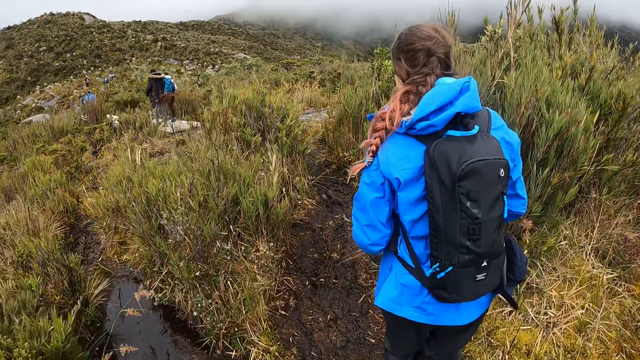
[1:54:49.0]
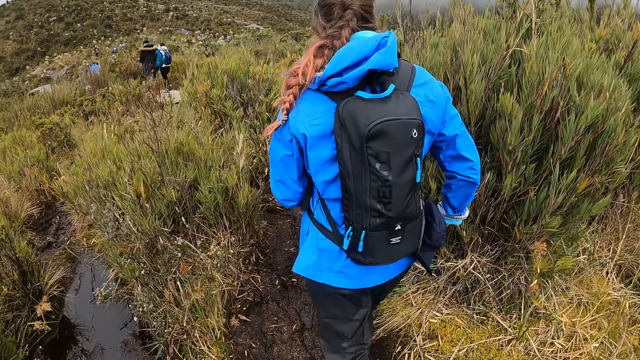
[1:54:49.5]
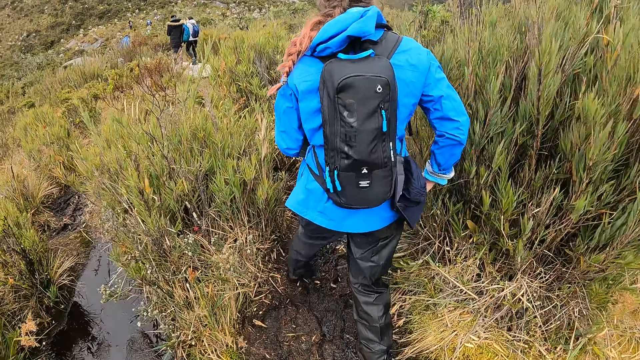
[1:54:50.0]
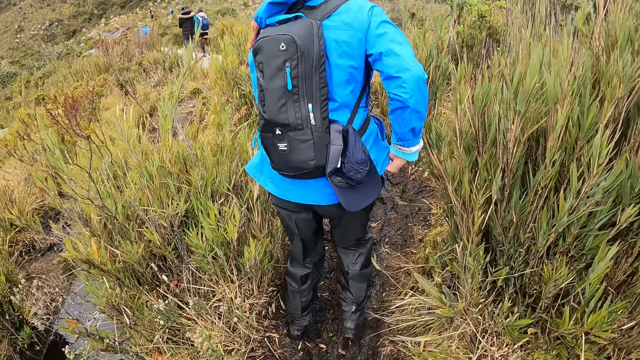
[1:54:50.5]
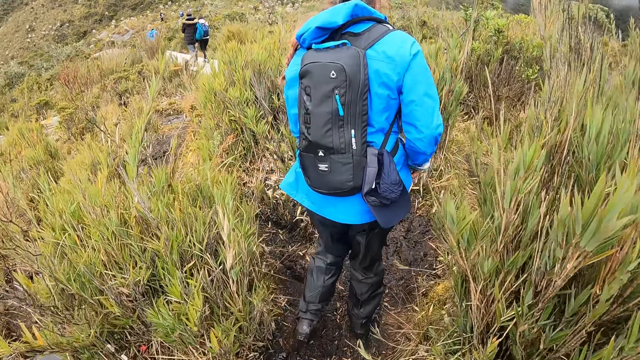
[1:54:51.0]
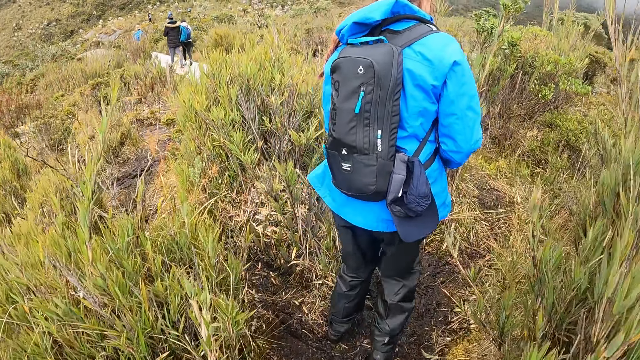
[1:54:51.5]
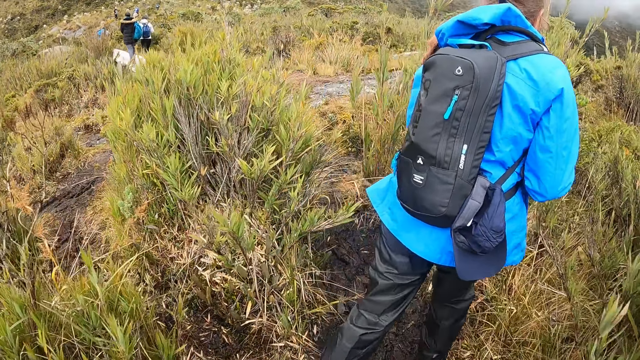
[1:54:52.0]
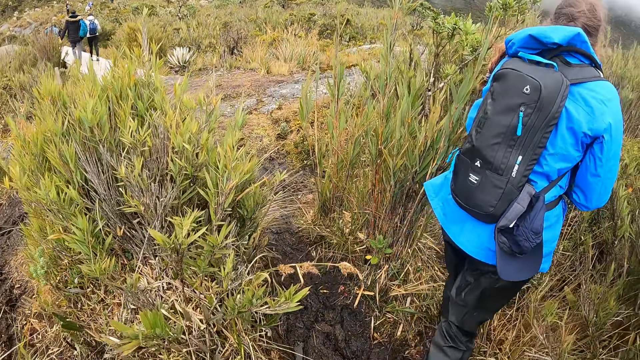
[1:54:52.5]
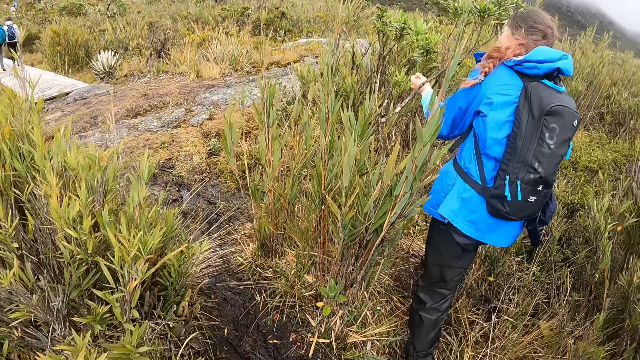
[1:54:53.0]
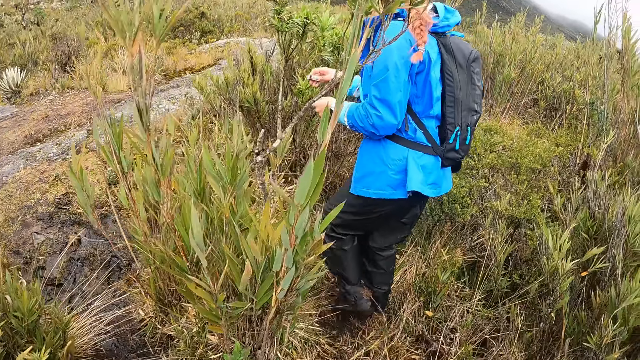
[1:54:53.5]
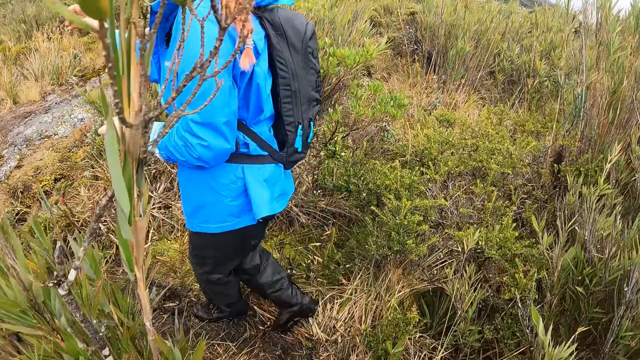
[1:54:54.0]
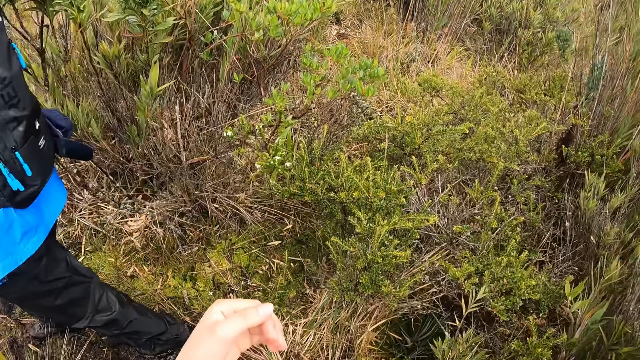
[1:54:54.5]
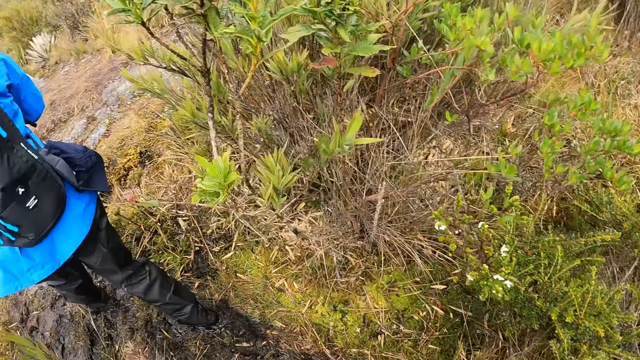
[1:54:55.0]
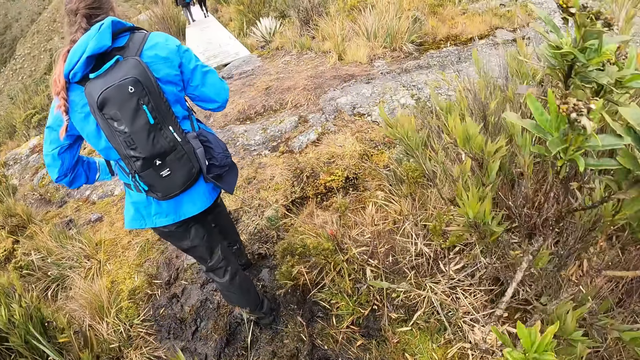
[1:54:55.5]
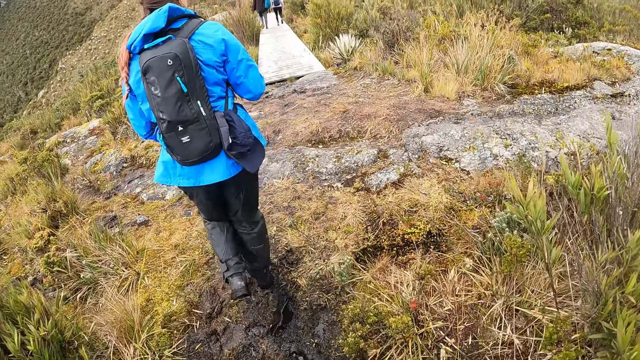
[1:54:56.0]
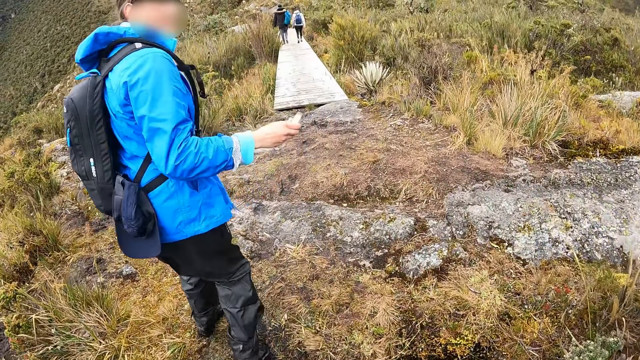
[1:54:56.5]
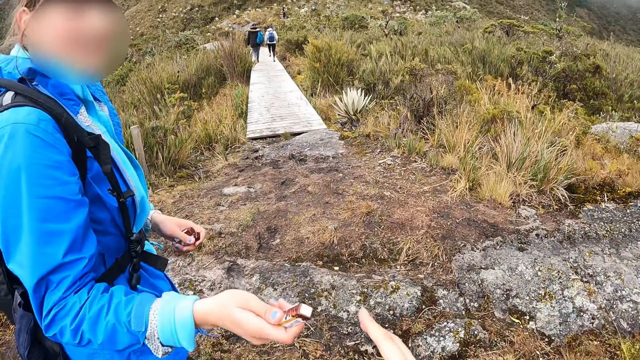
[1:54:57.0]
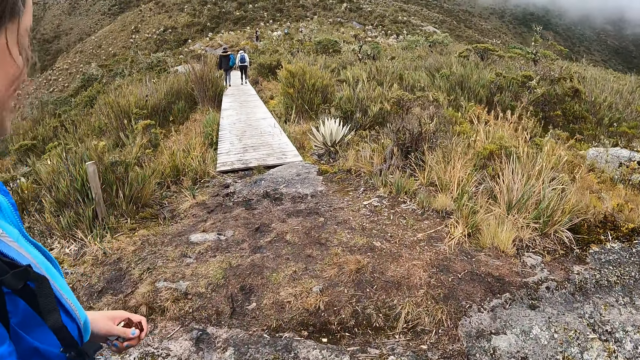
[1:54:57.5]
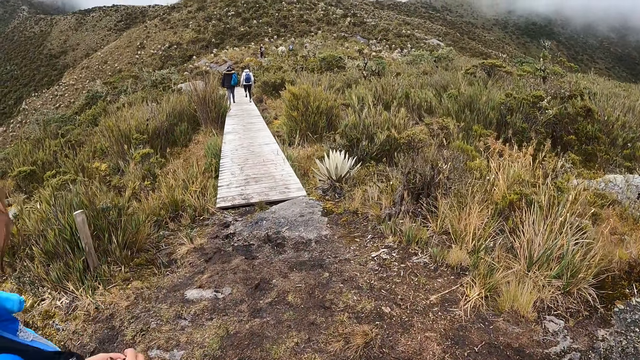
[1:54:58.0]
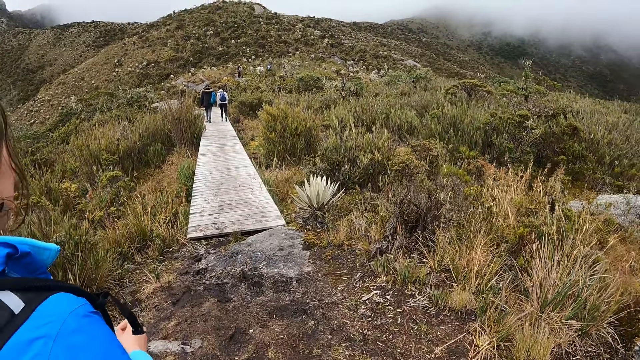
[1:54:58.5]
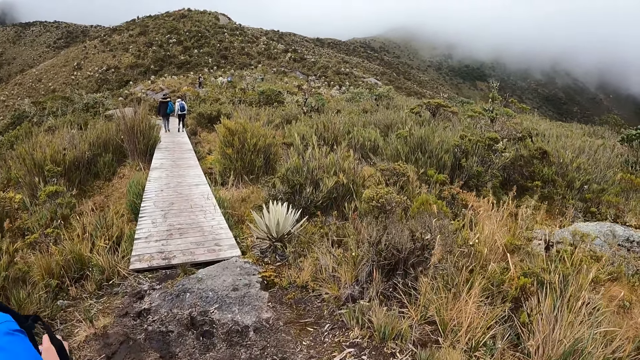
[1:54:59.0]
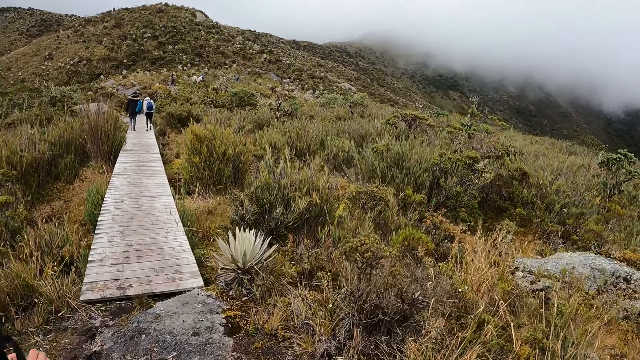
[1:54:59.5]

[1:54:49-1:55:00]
The camera wearer collects the chocolate bar from the woman with her right hand. The woman passes the chocolate bar to the camera wearer with her right hand.

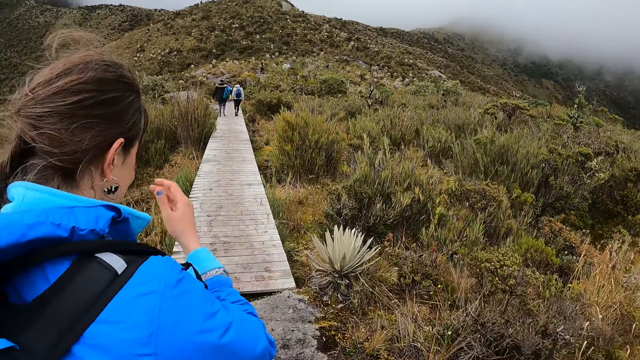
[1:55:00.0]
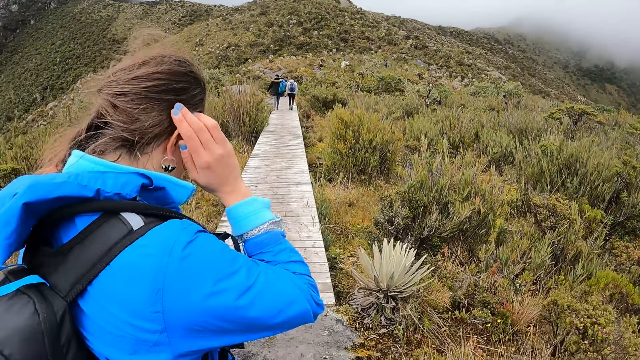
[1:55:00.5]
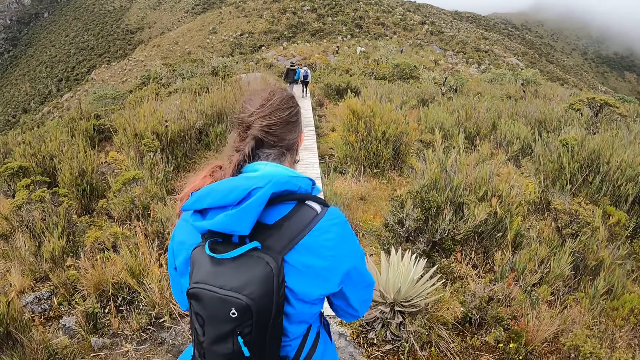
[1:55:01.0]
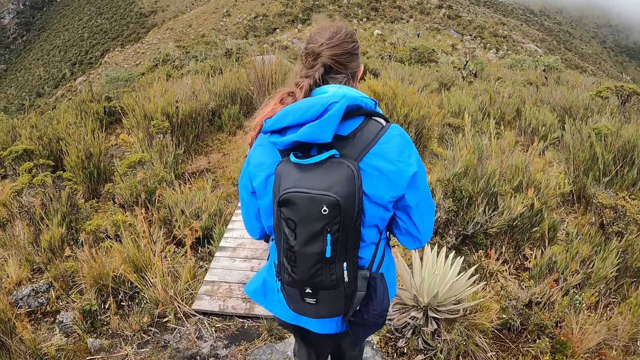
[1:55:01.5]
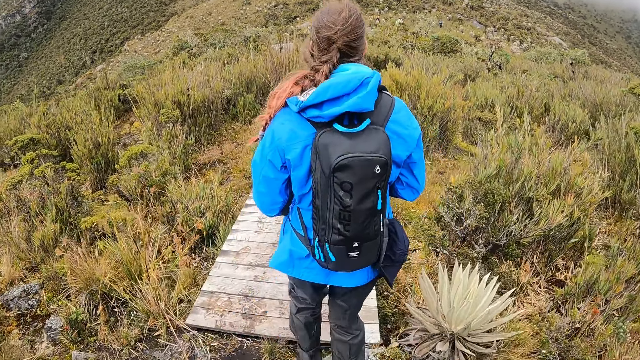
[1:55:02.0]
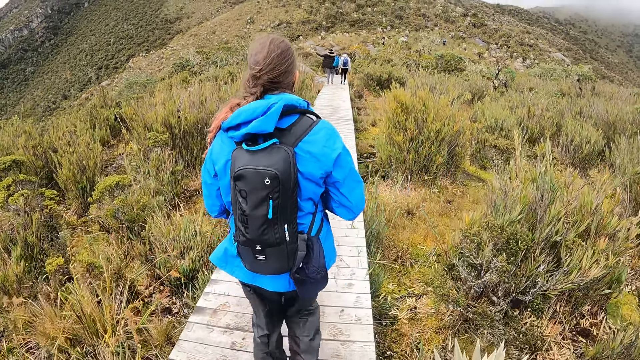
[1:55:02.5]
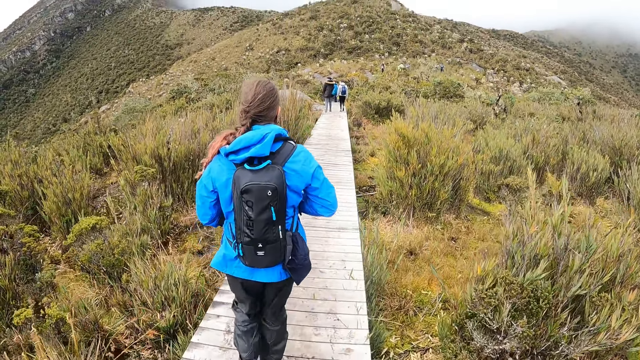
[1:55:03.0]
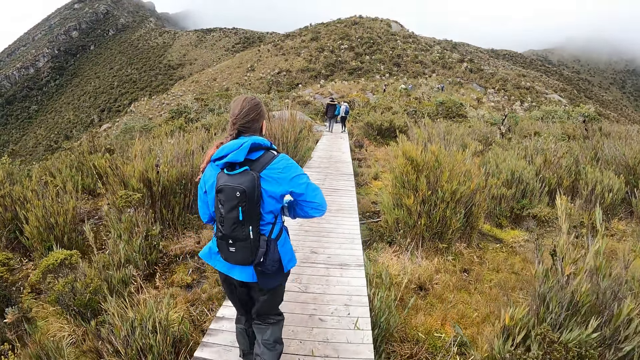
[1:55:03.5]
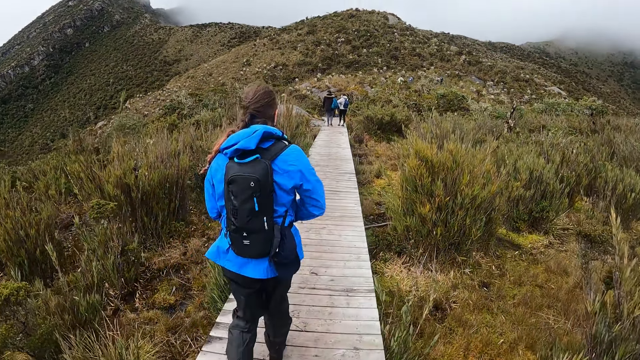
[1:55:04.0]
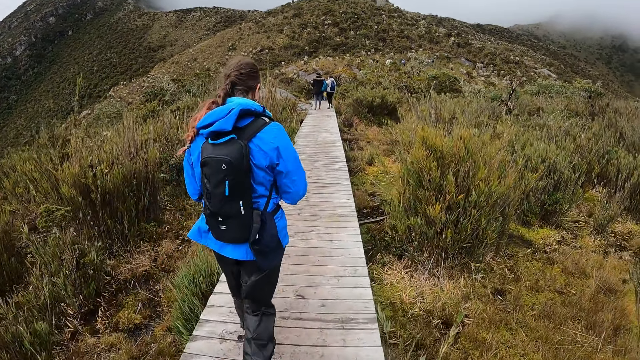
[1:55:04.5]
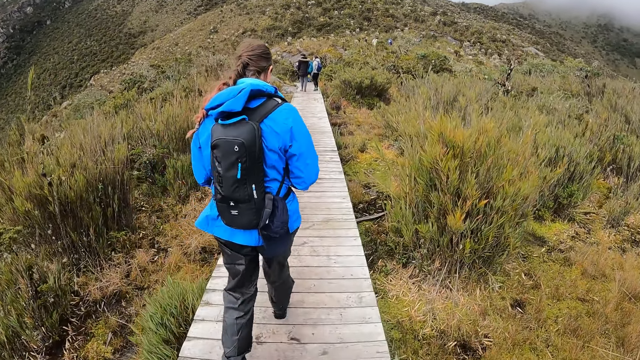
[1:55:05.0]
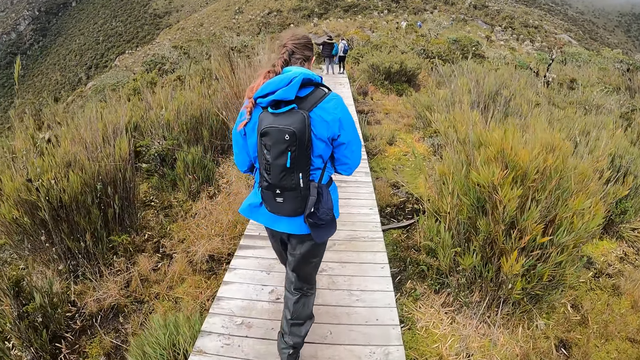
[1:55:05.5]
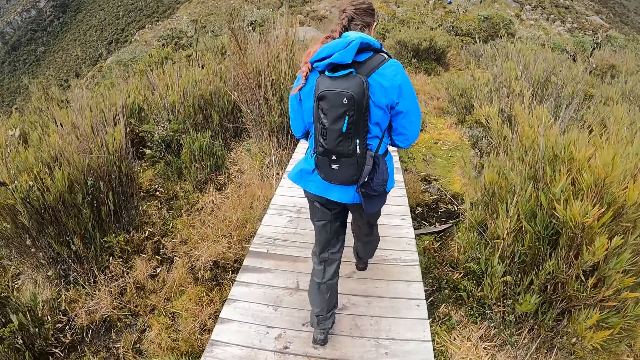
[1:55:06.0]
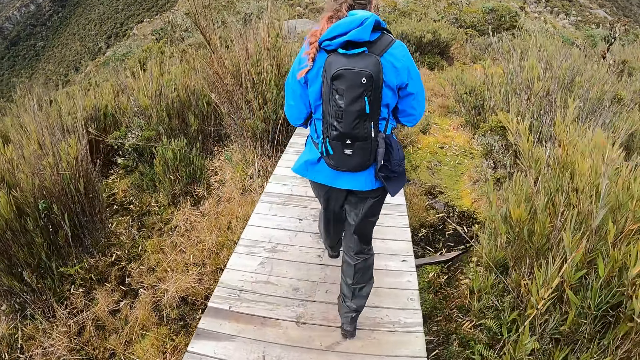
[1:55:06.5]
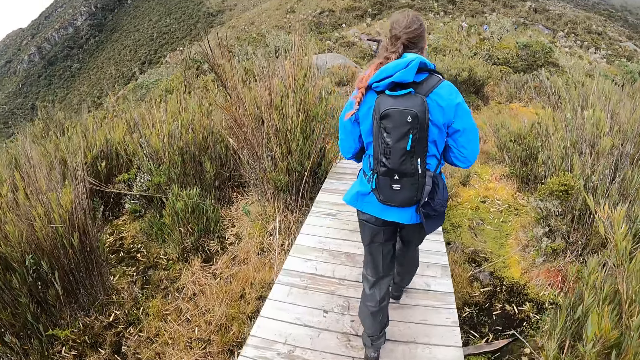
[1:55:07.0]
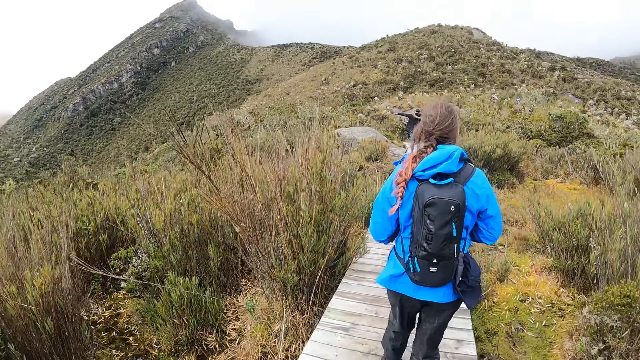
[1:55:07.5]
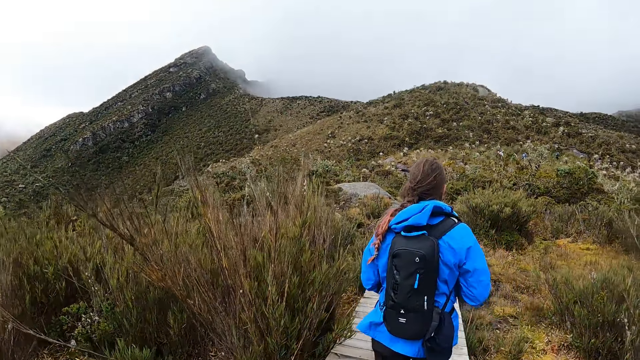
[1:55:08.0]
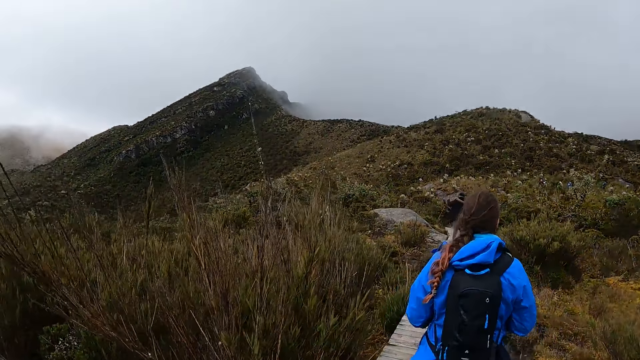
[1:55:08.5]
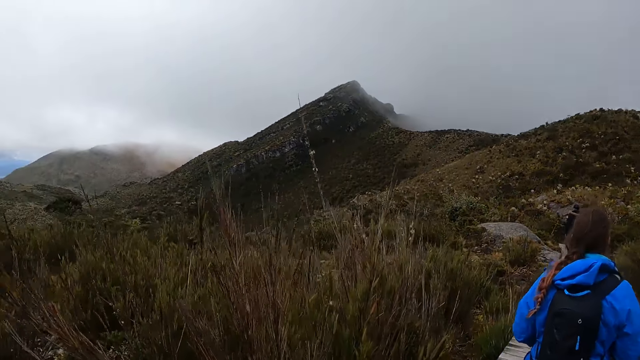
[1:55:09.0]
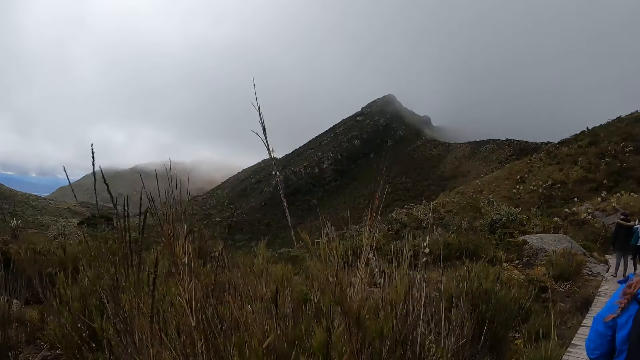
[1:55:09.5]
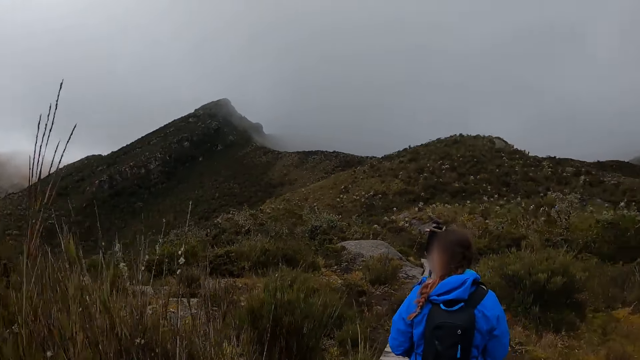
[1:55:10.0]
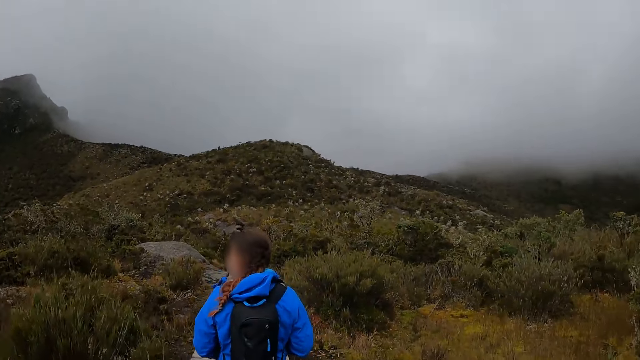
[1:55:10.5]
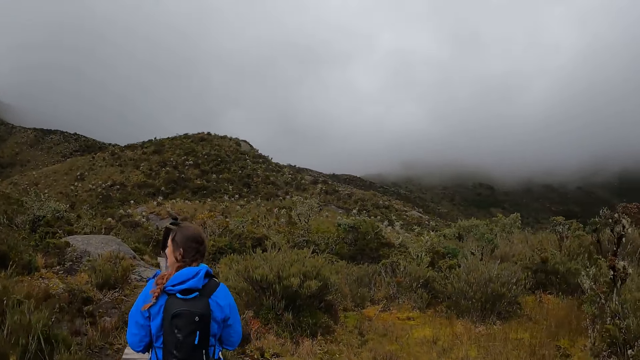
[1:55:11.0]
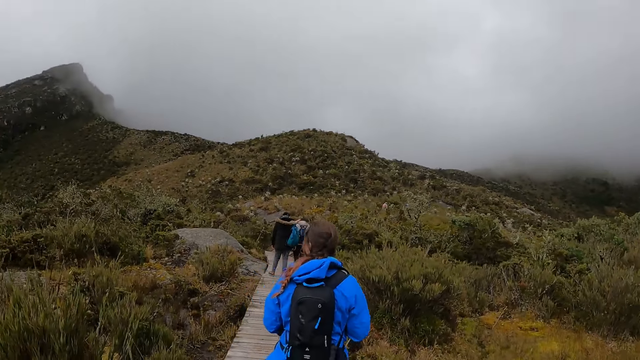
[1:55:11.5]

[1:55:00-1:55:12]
The woman adjusts her hair with her right hand. The camera wearer walks on a wooden bridge with the woman.
